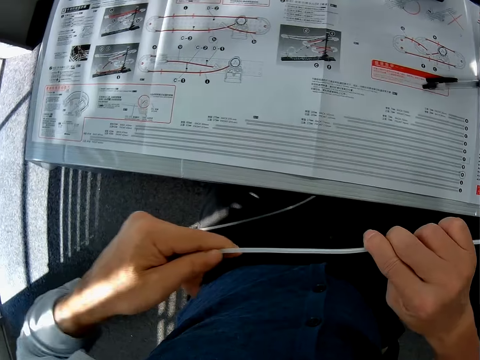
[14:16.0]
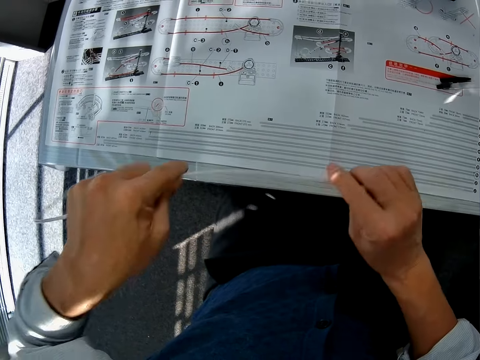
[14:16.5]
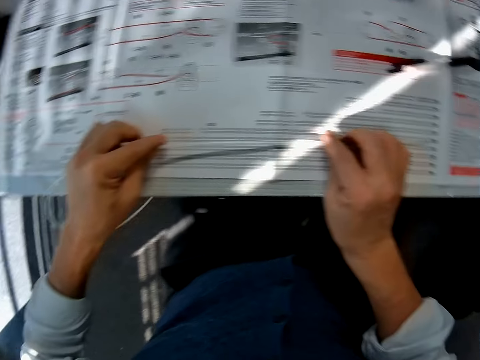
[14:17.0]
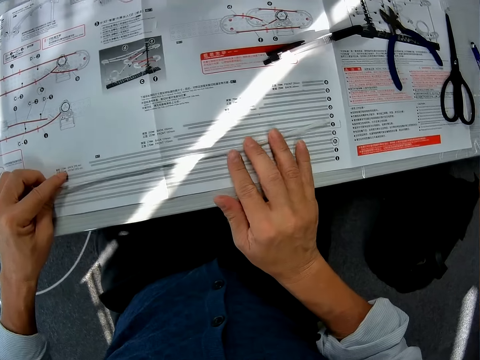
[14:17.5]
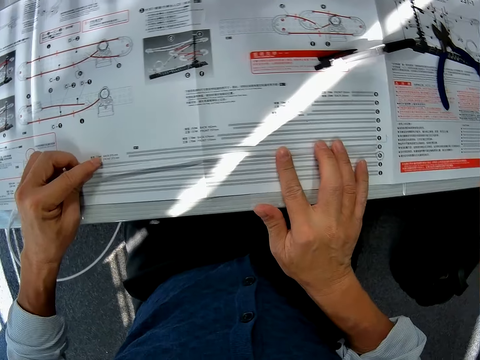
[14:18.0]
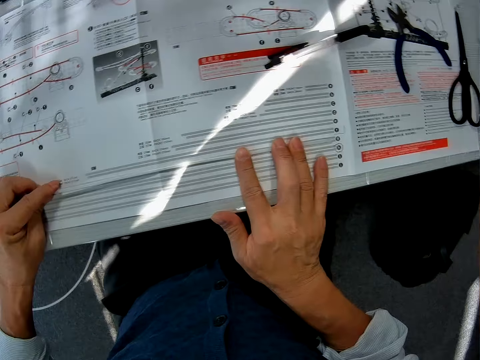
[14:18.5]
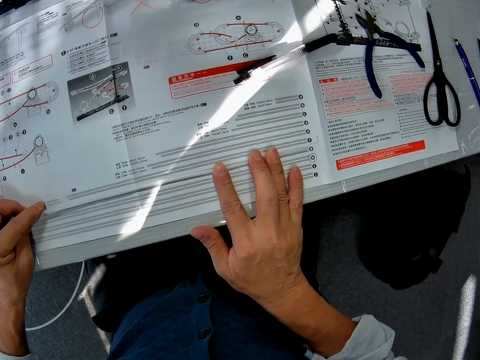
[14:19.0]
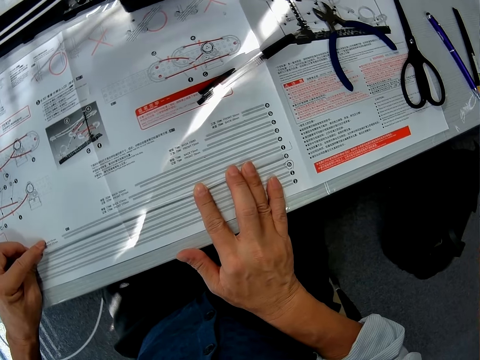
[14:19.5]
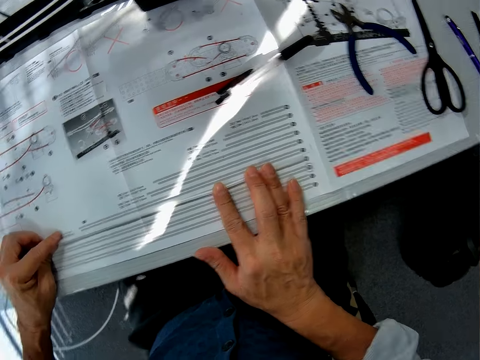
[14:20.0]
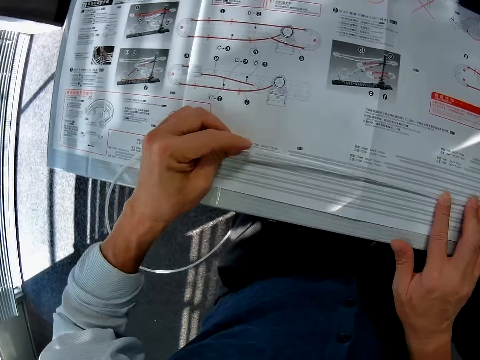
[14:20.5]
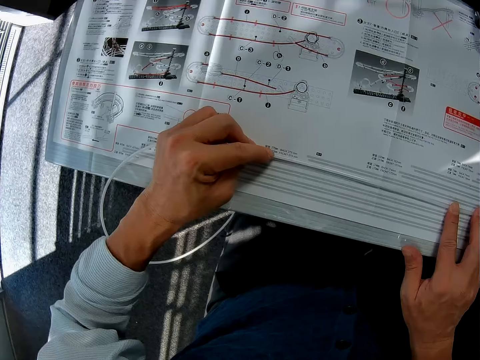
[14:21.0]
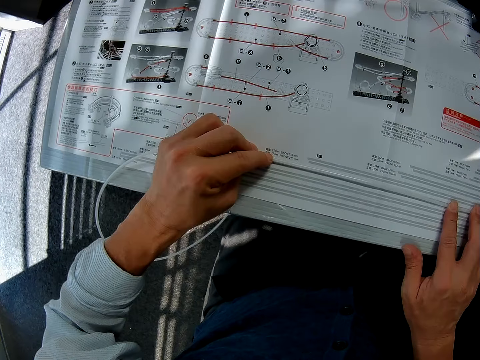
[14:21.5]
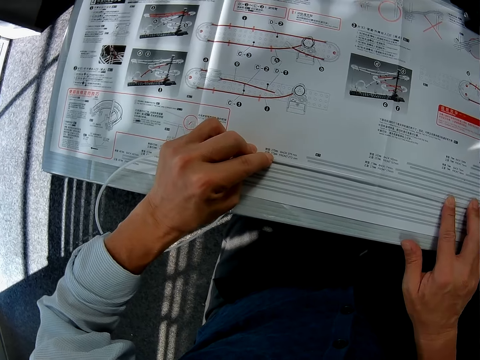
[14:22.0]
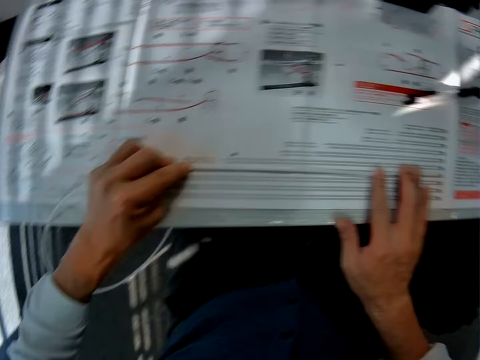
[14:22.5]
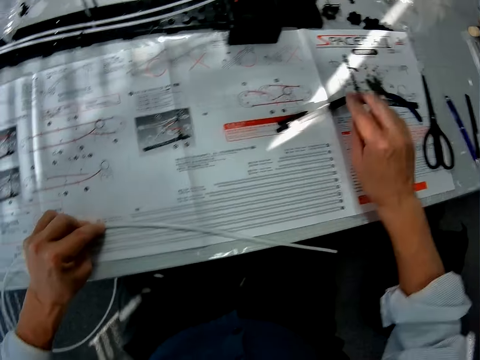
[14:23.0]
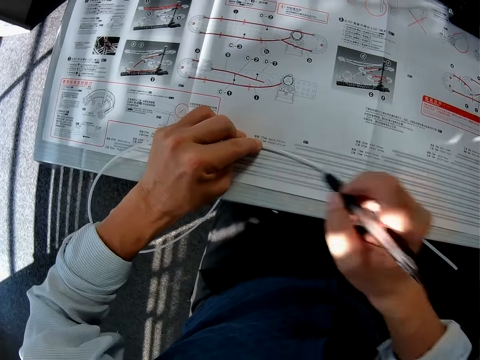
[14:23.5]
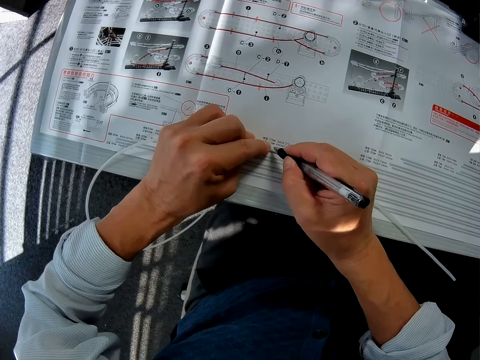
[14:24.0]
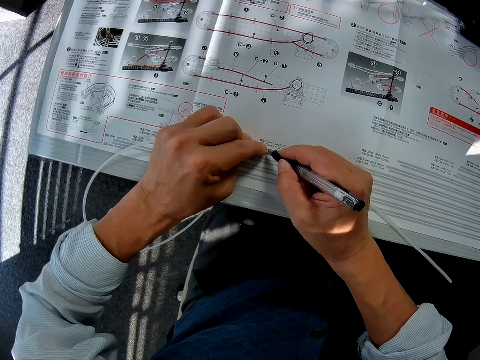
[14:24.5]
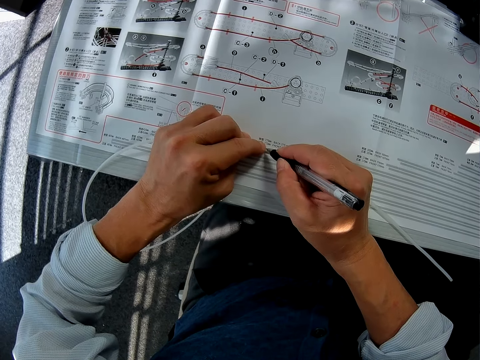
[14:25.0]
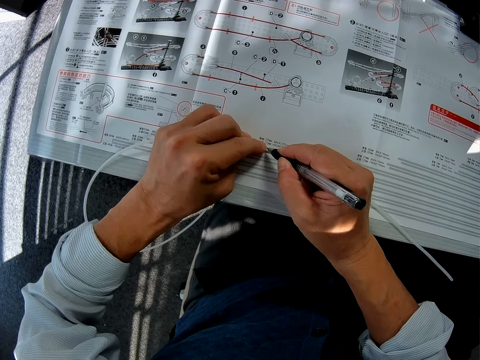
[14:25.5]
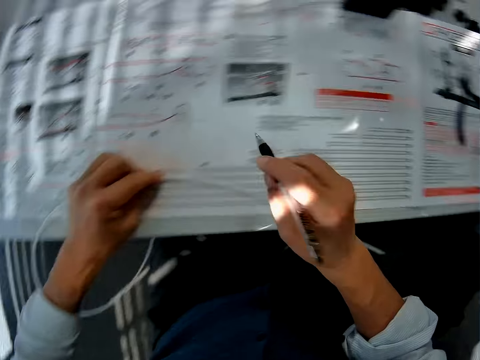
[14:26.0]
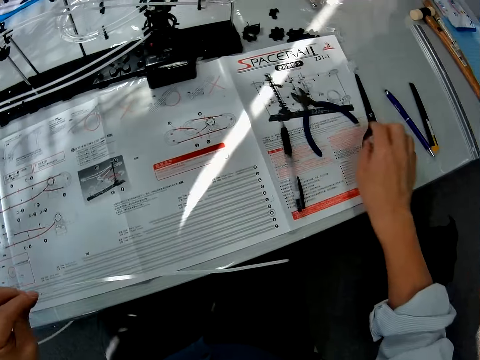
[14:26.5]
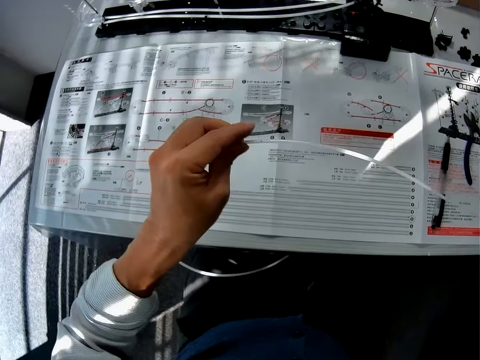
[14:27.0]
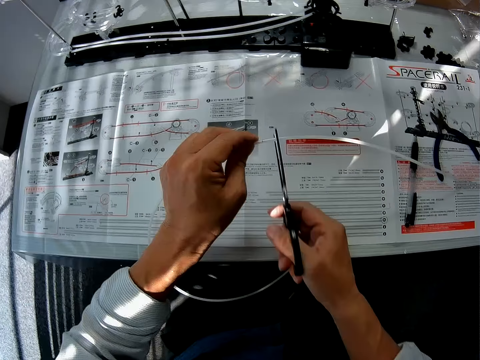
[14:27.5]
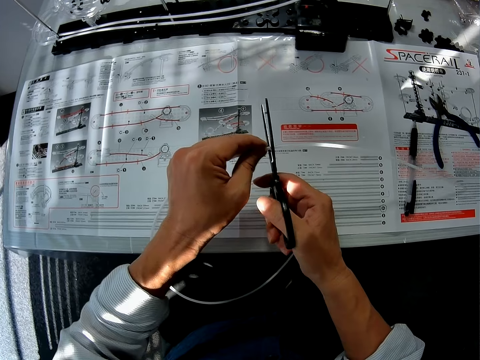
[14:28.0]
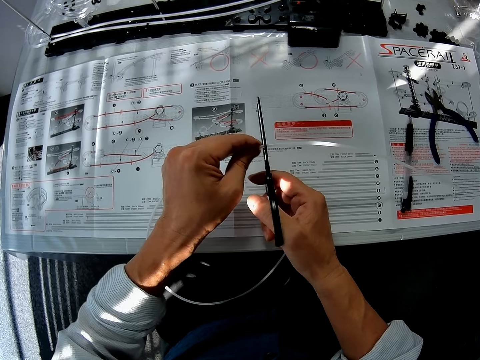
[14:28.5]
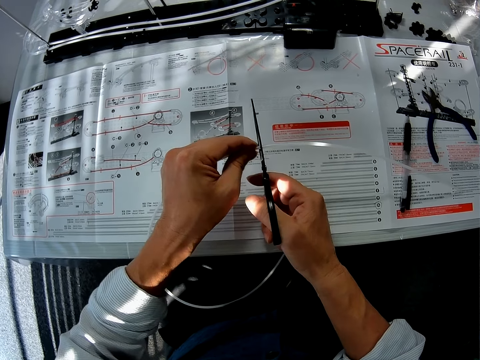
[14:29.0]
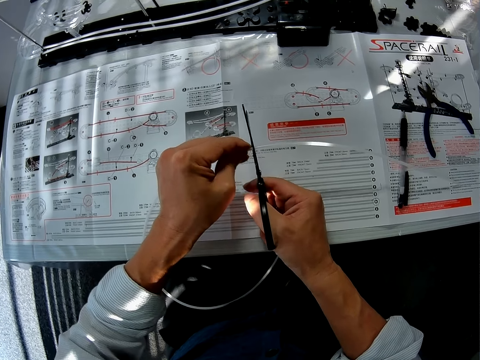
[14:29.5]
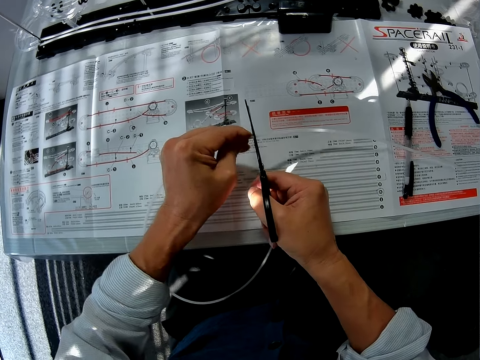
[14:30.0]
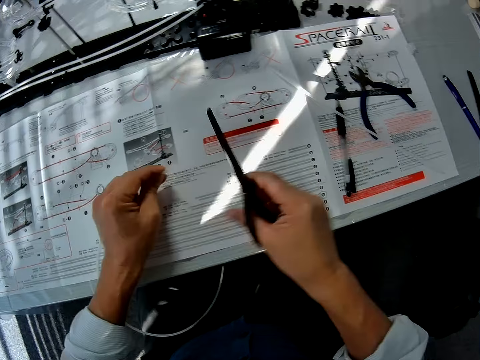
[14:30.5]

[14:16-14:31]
The camera wearer puts down a rail on a piece of paper on a table. They adjust the rail on the piece of paper on the table. They pick up a pen from the piece of paper on the table. They mark the rail with the pen. They put down the pen on the piece of paper. They pick up a scissors from the table. They cut the rail with the scissors.

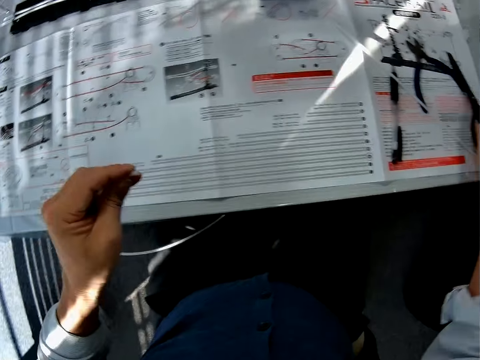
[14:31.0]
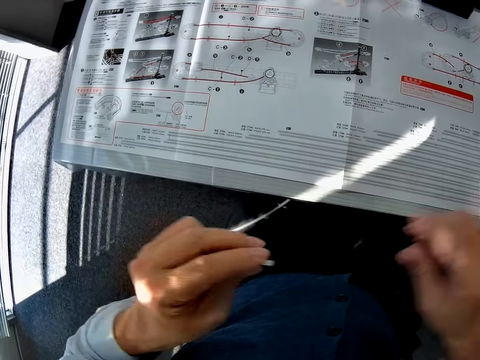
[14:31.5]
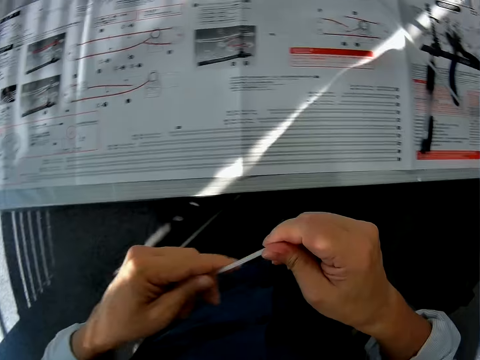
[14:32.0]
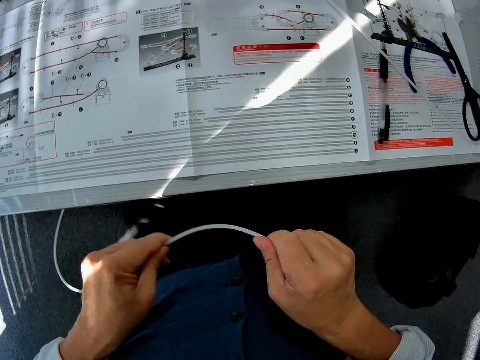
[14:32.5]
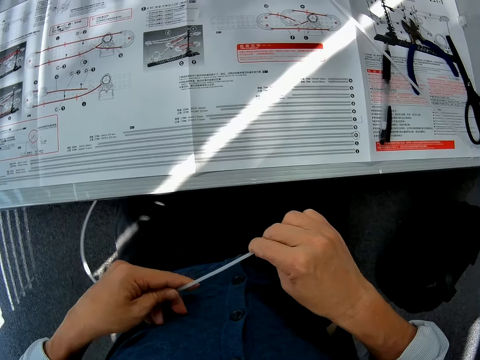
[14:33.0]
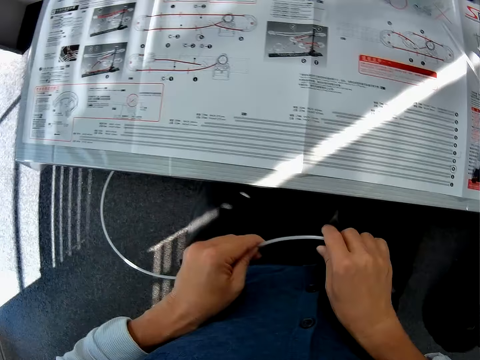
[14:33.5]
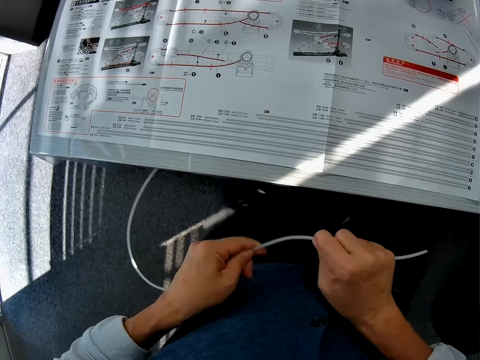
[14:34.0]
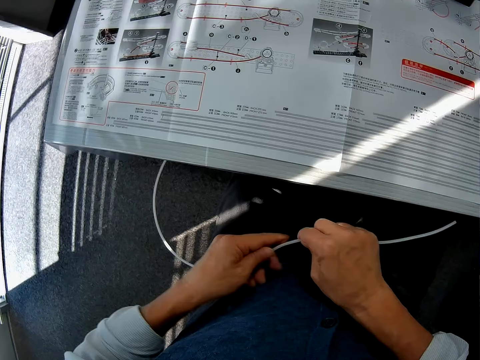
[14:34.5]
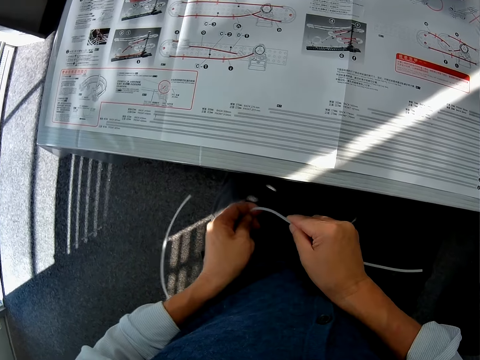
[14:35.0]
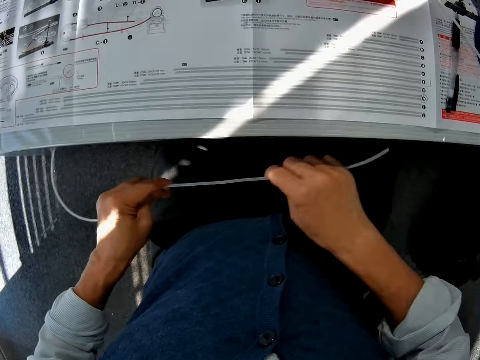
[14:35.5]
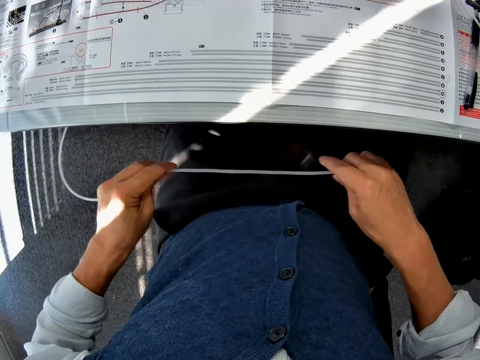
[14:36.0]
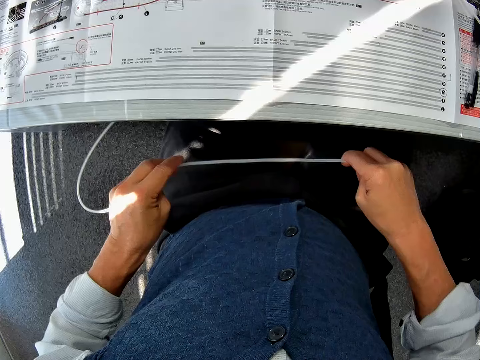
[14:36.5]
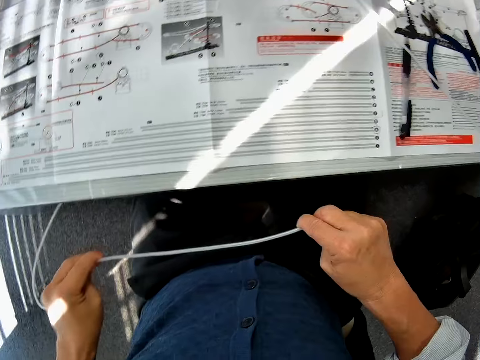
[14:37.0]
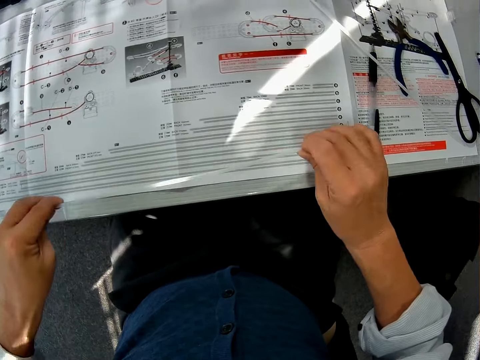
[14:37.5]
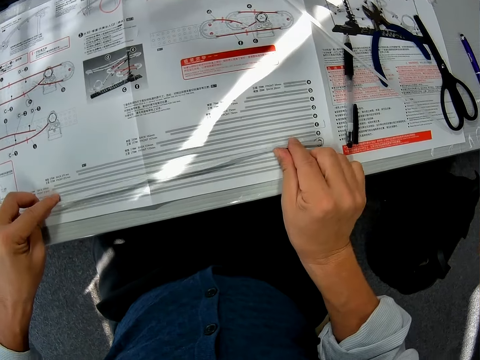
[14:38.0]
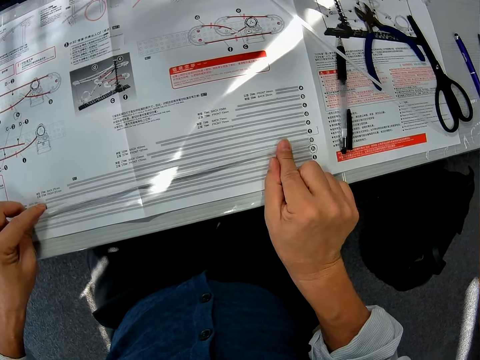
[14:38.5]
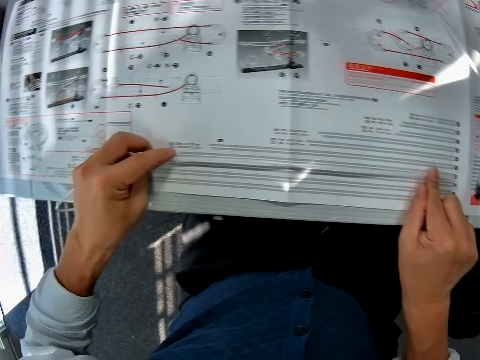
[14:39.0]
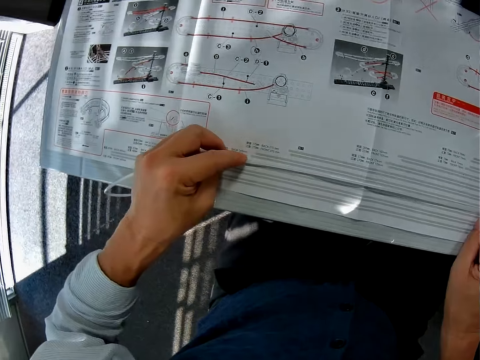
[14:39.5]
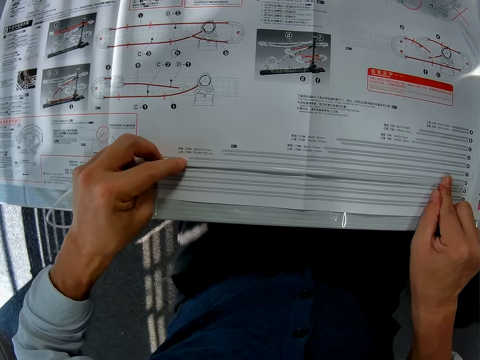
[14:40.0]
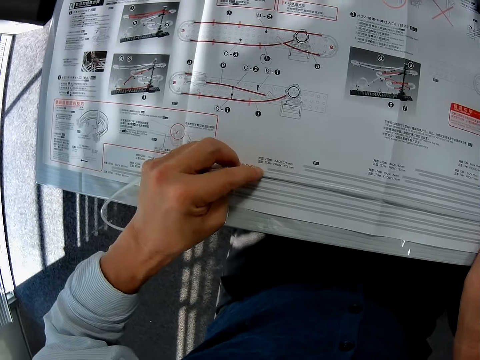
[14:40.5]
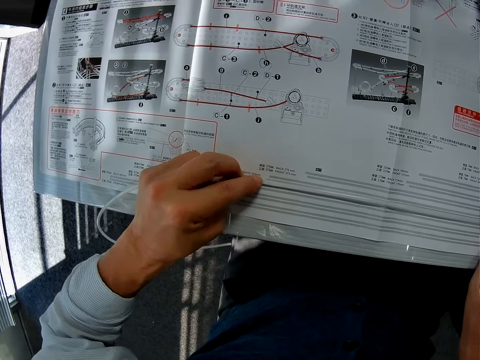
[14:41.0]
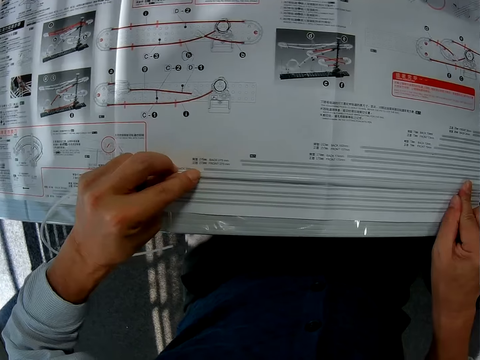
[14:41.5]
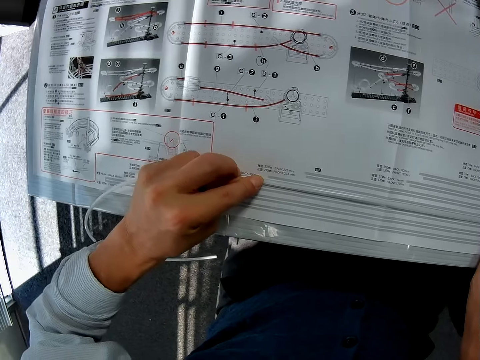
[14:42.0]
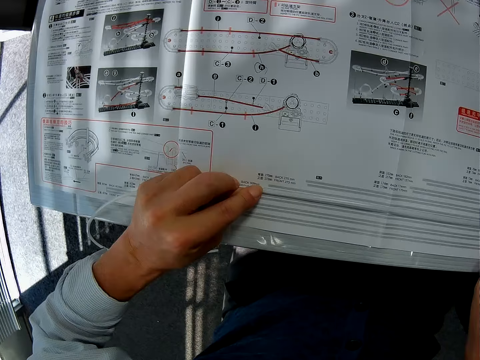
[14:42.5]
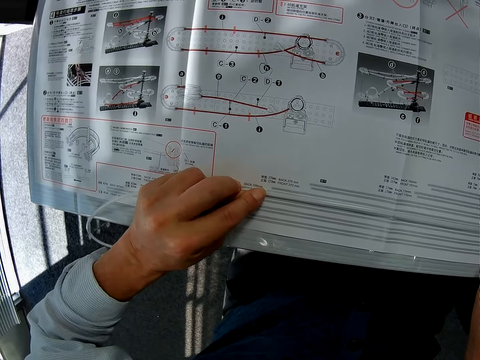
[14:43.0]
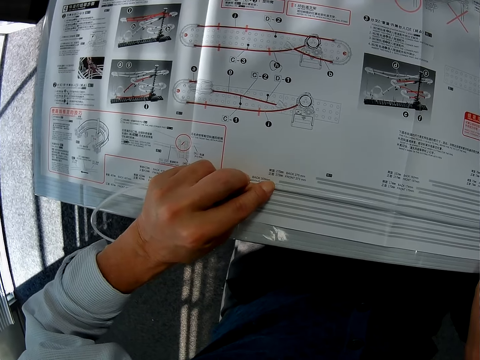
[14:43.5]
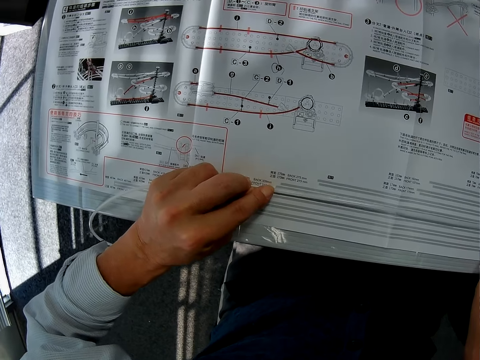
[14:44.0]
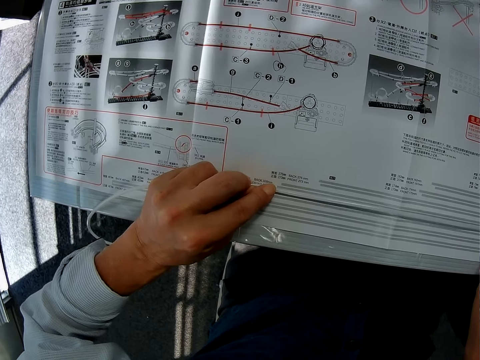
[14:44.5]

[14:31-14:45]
The camera wearer puts down a scissors on a table. They adjust a rail or pipe on a hand. They bend the pipe. They put the rail on a piece of paper on the table. They look at the piece of paper on the table. They measure the pipe. They adjust the rail on the piece of paper on the table.
